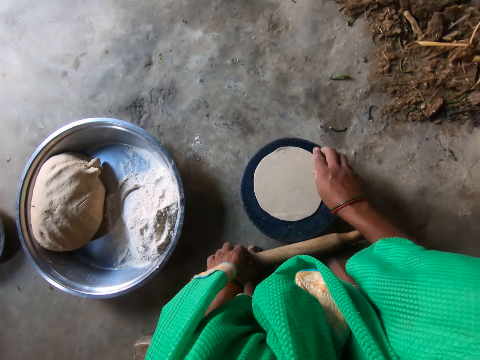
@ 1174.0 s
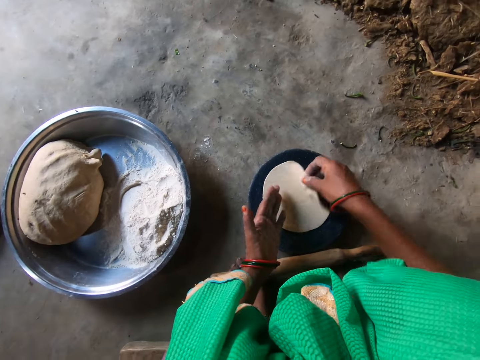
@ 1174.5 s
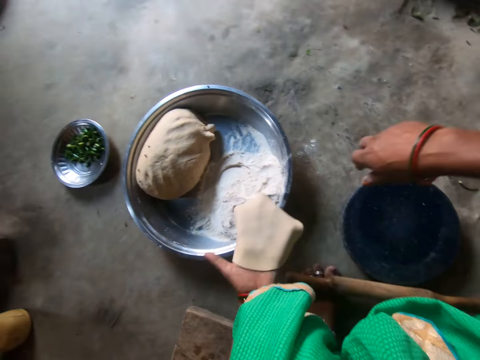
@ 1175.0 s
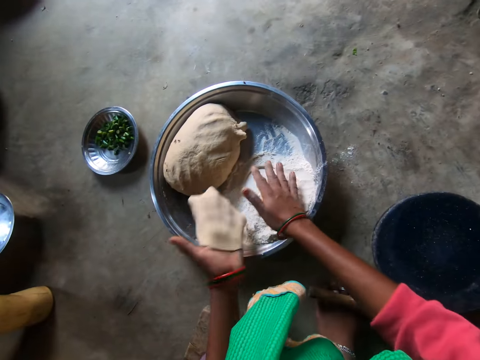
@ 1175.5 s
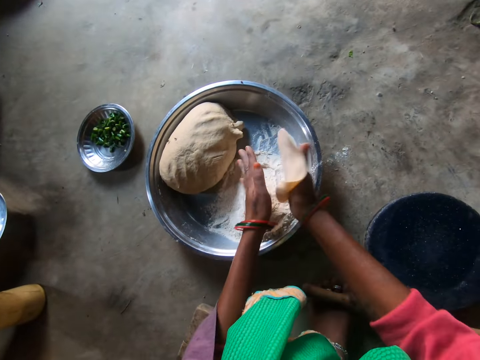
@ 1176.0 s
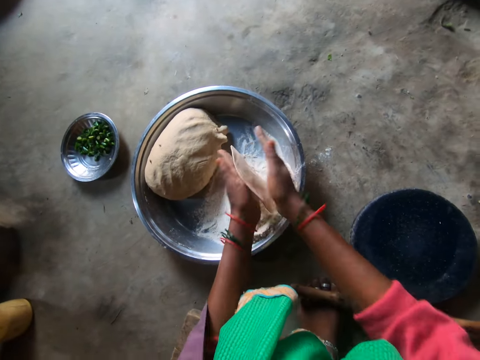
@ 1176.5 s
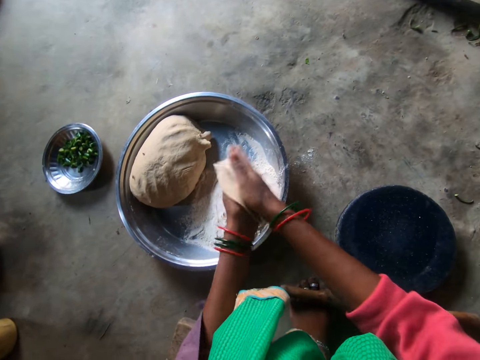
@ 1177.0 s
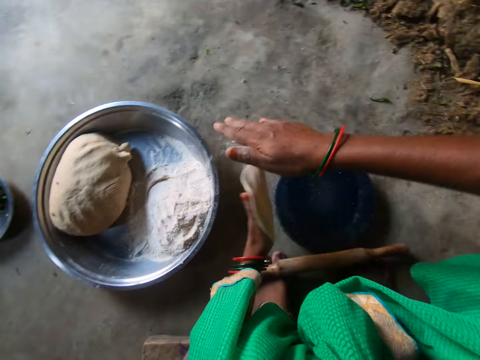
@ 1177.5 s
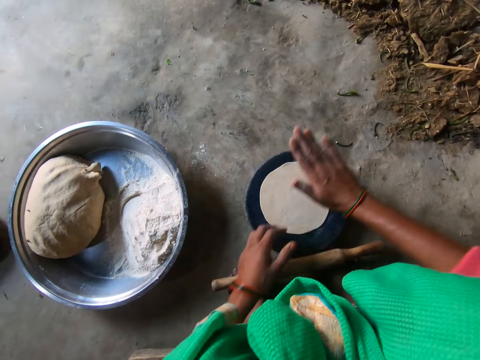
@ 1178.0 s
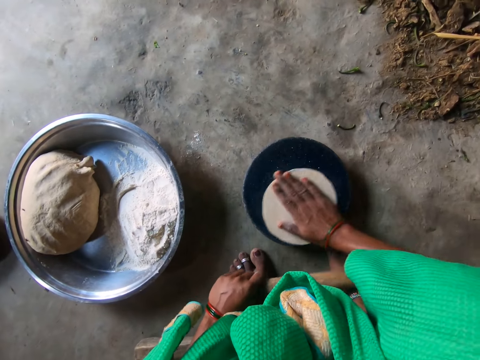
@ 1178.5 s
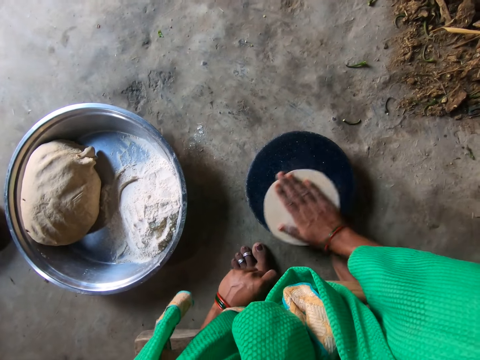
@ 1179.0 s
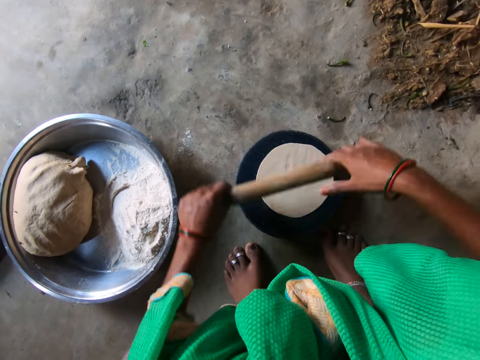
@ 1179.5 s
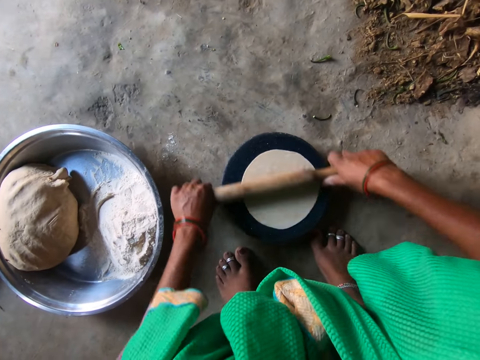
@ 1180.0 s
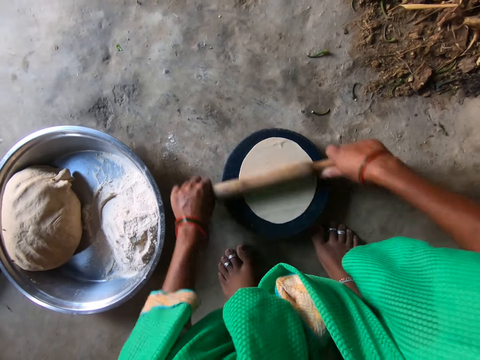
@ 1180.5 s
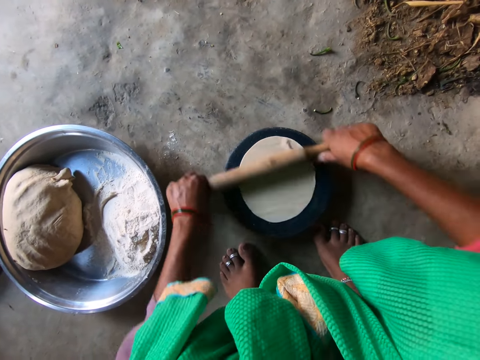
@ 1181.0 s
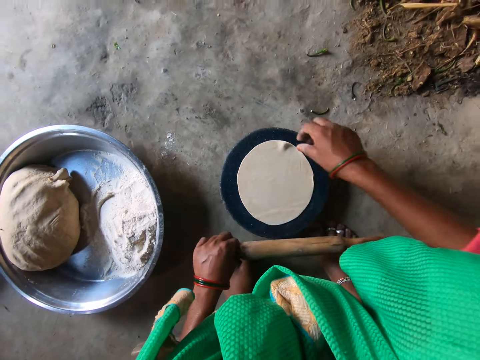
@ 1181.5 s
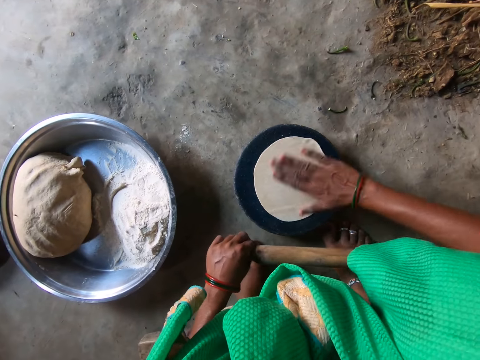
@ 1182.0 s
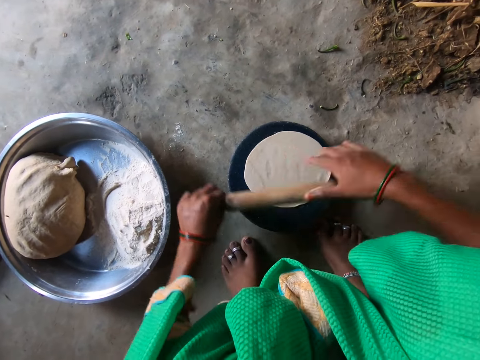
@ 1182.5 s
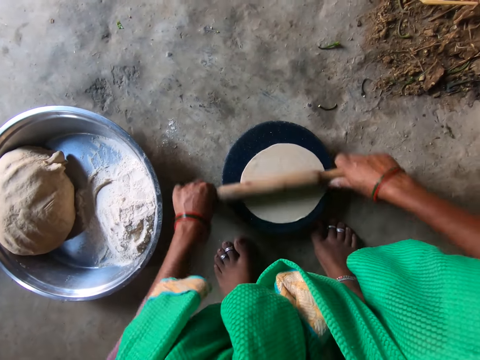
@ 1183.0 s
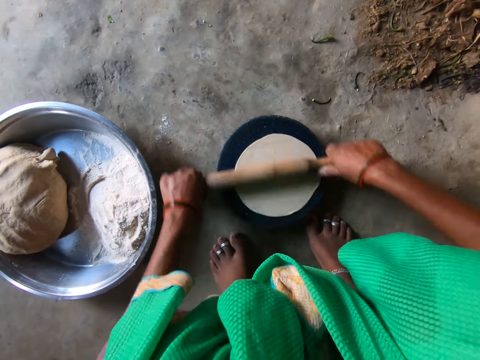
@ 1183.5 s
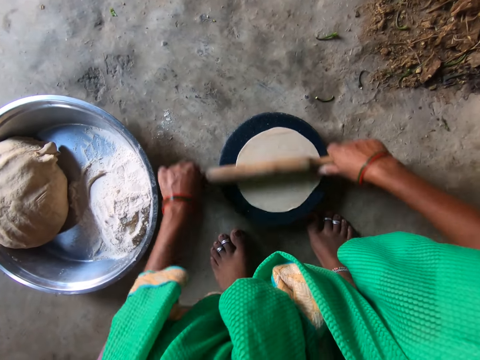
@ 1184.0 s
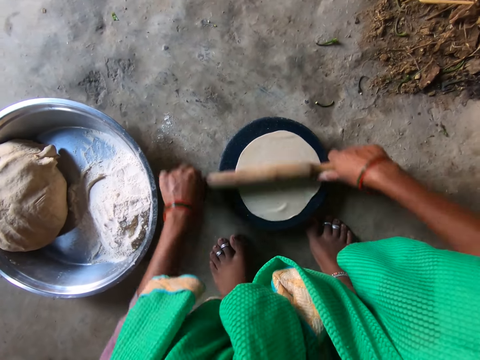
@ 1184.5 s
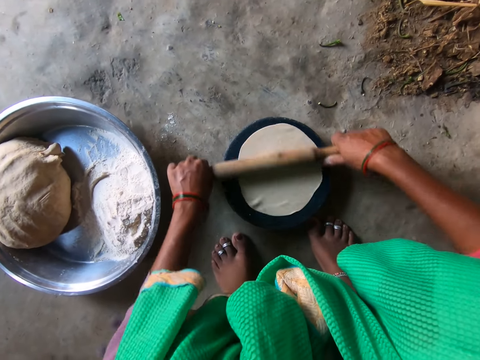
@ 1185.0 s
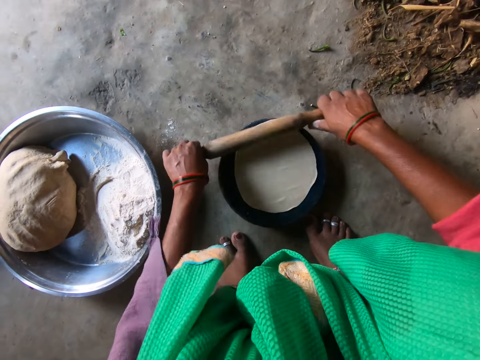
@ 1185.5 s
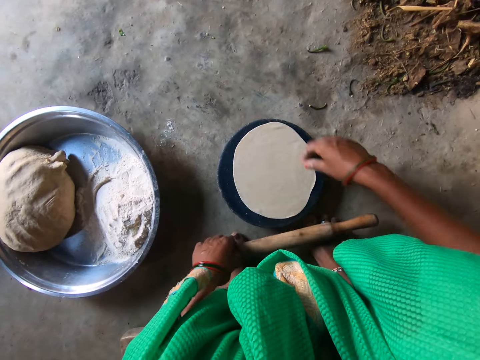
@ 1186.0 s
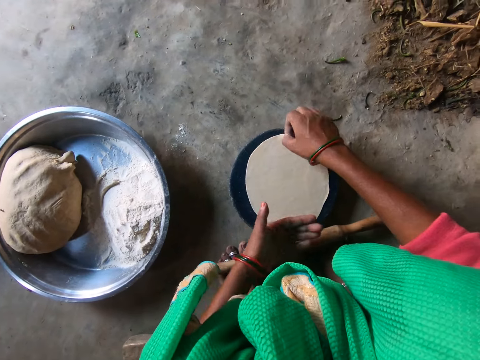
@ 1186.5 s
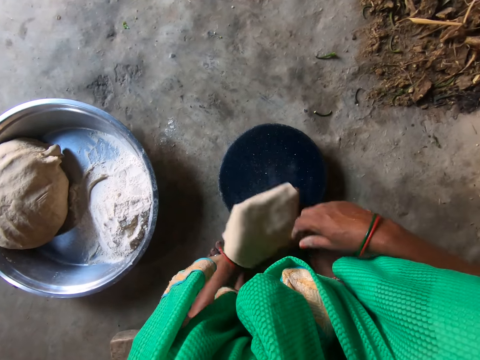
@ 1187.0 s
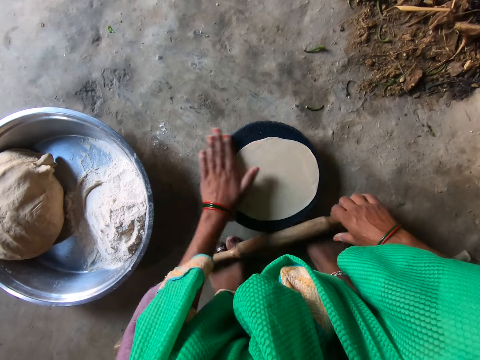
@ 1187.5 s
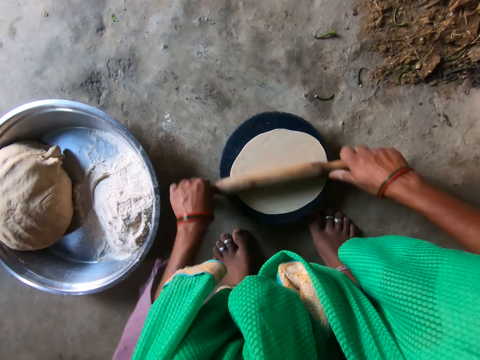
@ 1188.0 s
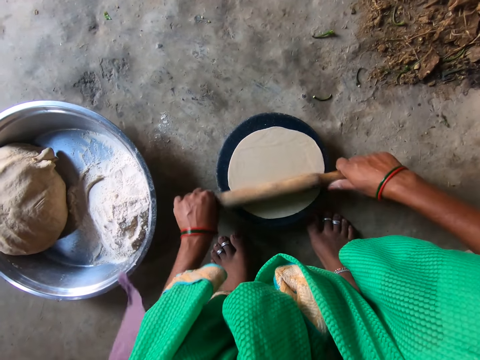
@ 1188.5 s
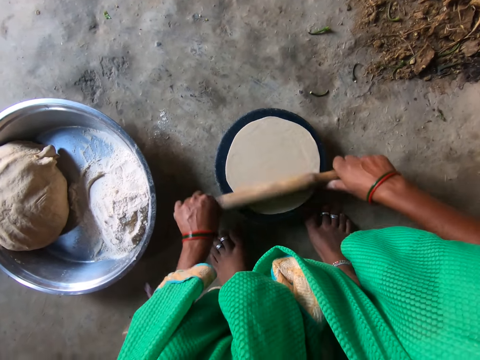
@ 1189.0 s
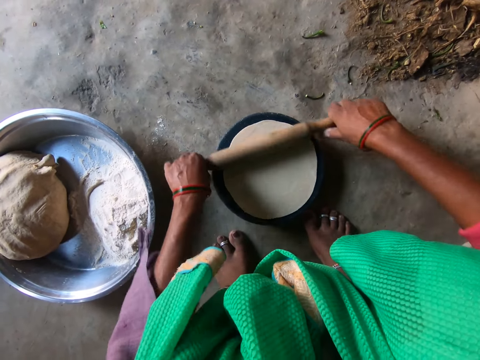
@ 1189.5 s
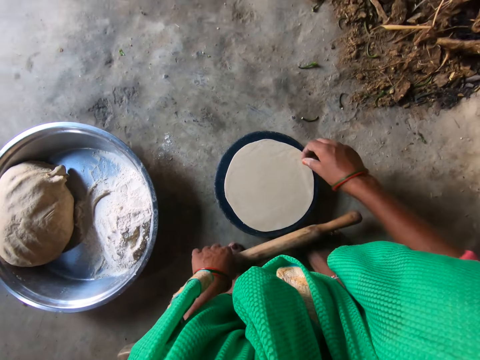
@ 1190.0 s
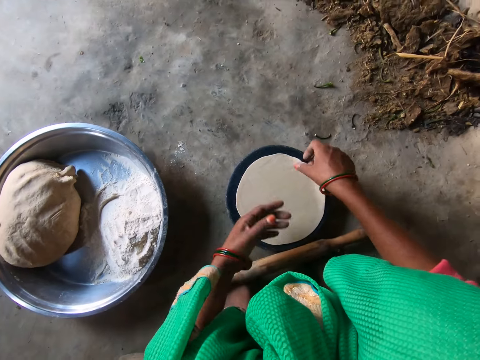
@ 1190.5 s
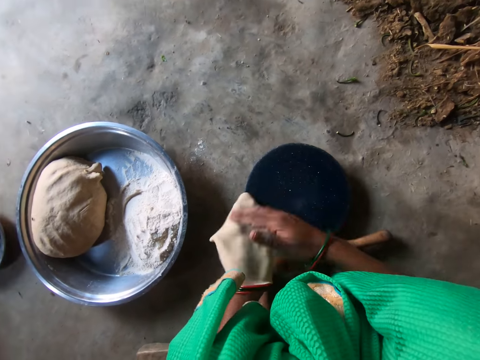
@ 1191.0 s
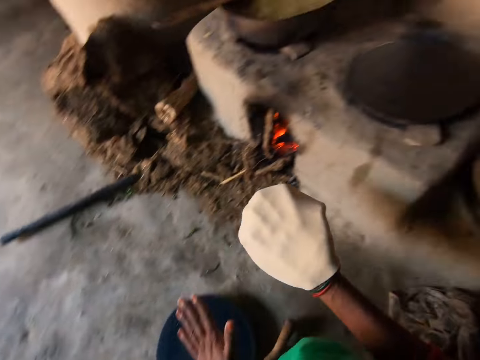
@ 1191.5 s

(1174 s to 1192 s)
The camera wearer drops the rolling pin on her feet. She takes the dough on the flat board with her right hand. She moves the dough to her left hand. She places her right hand on the flour in the first tray. She moves the dough in her left hand to her right hand. She places her right hand on the flour in the first tray. She flattens the dough with both hands. She kneads the dough. She places the dough on the flat board. She stirs the dough on the flat board with her right hand. She grabs the rolling pin on the floor with her left hand. She rolls the dough on the flat board with the rolling pin. She adjusts the dough on the flat board with her right hand. She rolls the dough on the flat board with the rolling pin. She drops the rolling pin on her feet. She takes the dough on the flat board with her right hand. She moves the dough to her left hand. She places the dough on the flat board. She grabs the rolling pin on her feet with her right hand. She rolls the dough on the flat board with the rolling pin. She drops the rolling pin on her feet. She takes the dough on the flat board with her right hand. She moves the dough to her left hand. She moves the dough to her right hand.

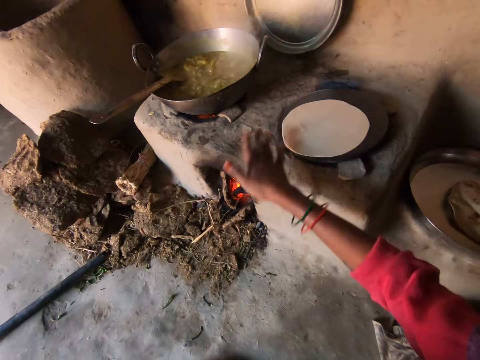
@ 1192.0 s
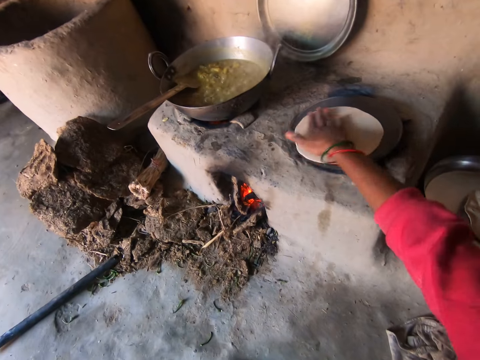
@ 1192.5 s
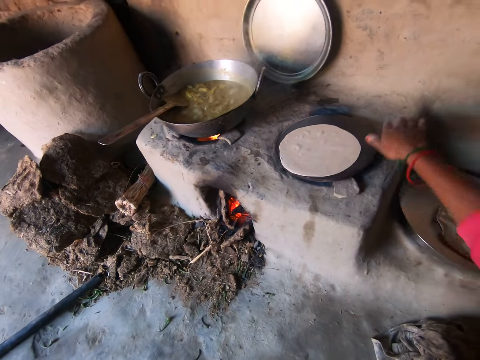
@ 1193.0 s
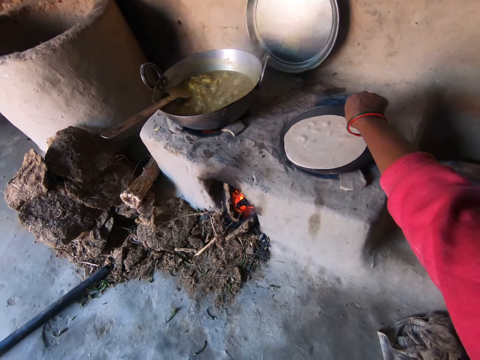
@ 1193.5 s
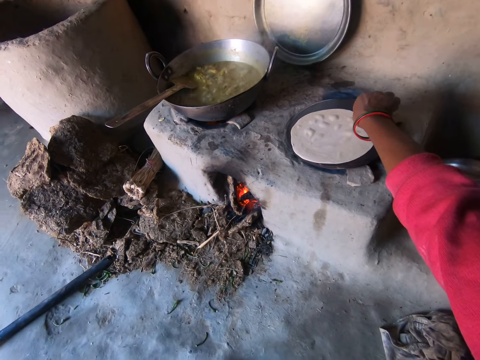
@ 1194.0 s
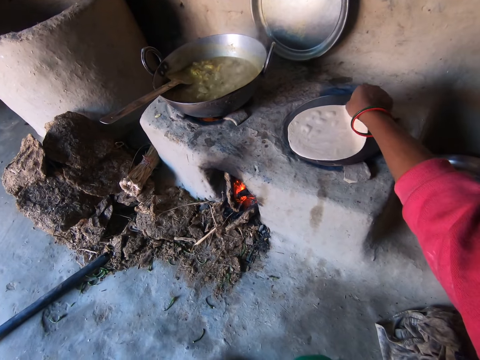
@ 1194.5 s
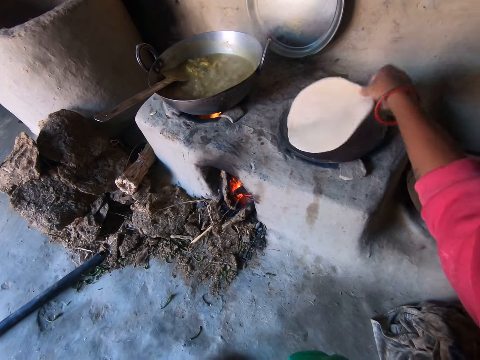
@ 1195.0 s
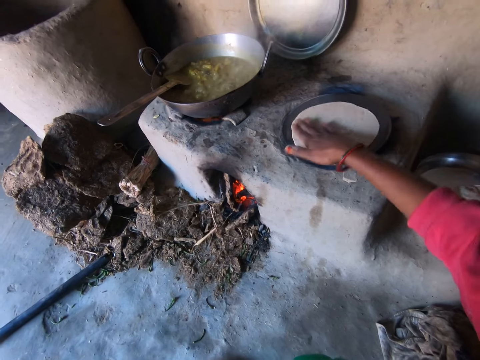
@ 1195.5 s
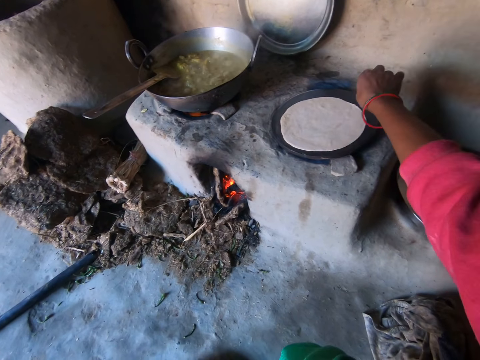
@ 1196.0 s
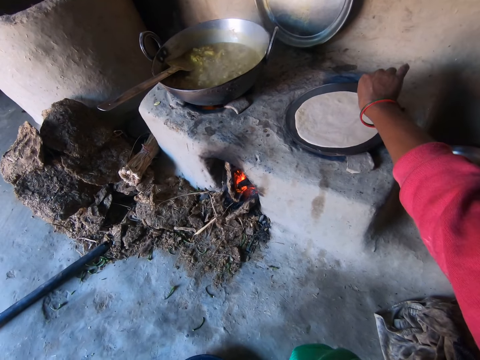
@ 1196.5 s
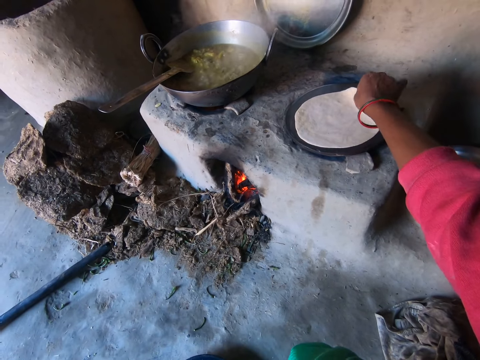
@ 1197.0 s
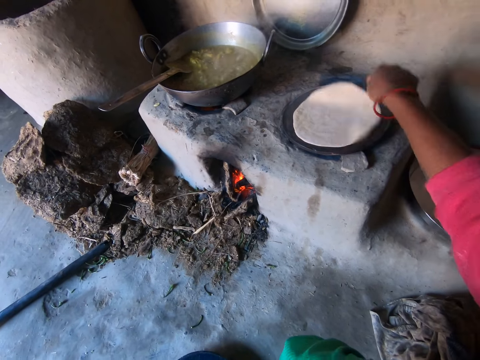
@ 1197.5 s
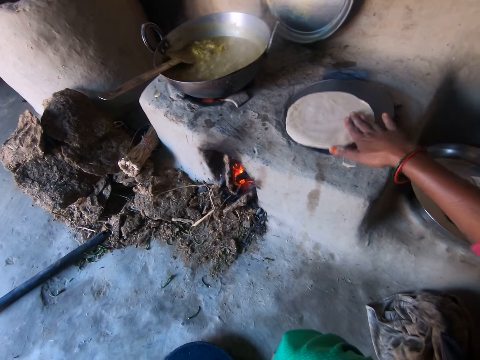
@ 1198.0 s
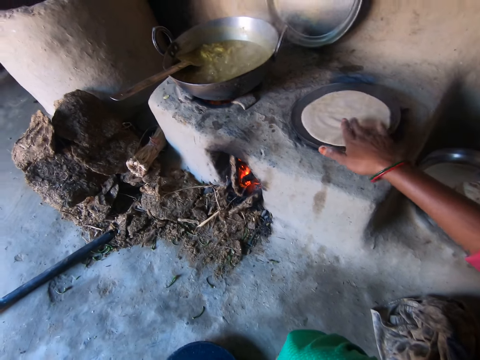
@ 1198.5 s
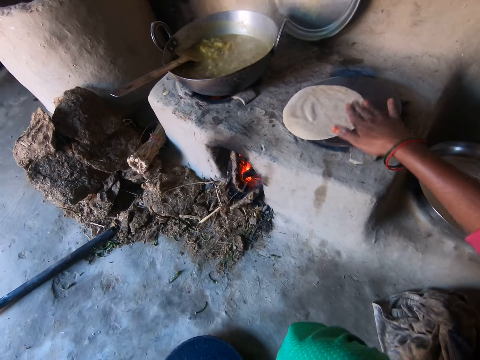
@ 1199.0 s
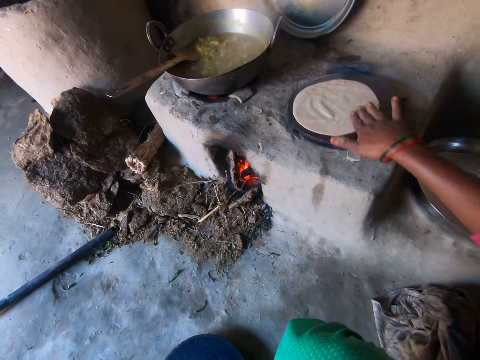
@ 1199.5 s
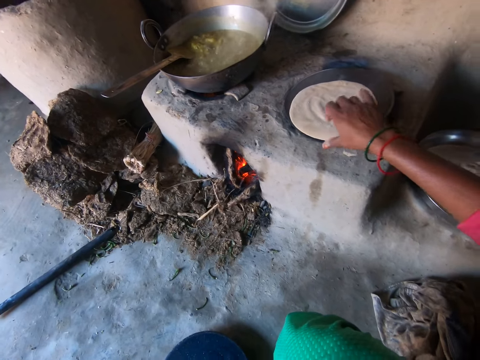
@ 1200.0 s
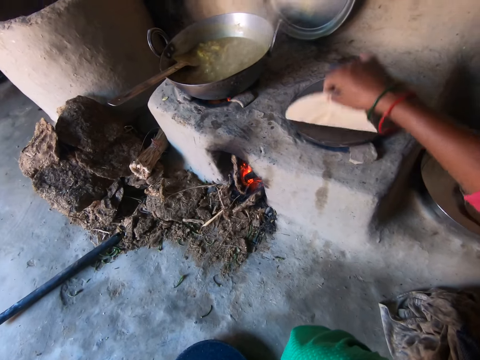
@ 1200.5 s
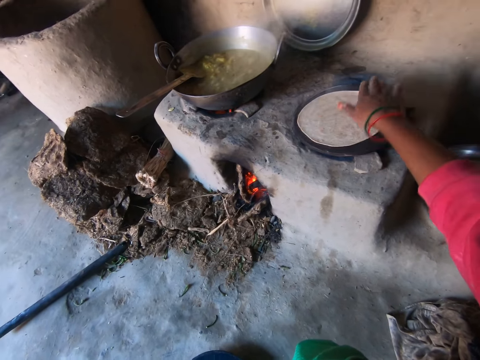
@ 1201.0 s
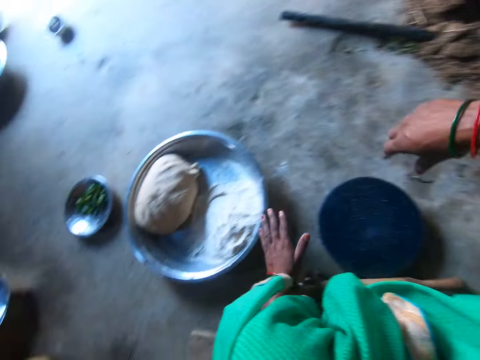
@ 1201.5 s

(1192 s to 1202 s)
The camera wearer places the dough in her right hand on the pan. She touches the flatbread. She adjusts the chapati on the pan with her right hand. She moves the flatbread. She moves the flatbread again. She flips the chapati on the pan with the right hand.
